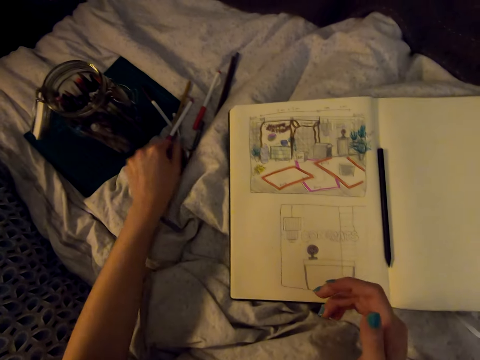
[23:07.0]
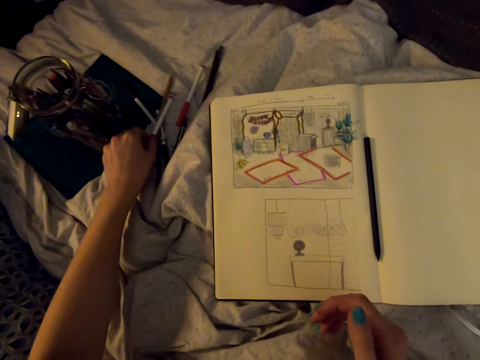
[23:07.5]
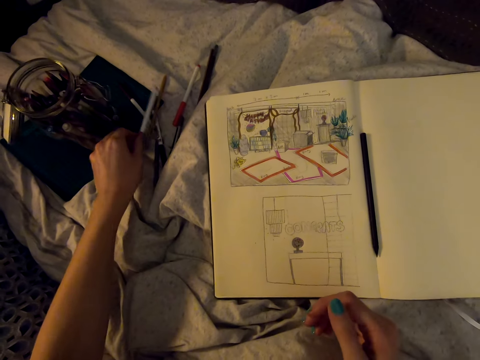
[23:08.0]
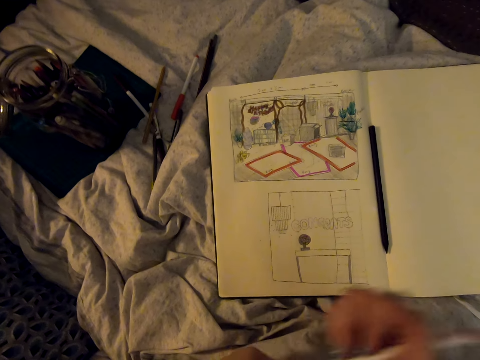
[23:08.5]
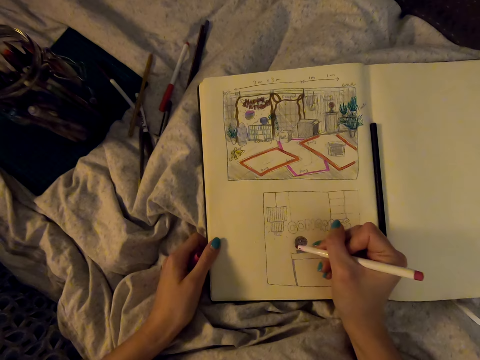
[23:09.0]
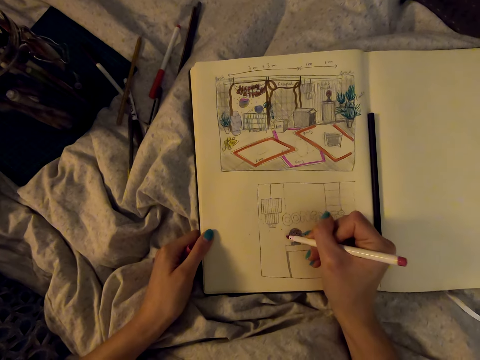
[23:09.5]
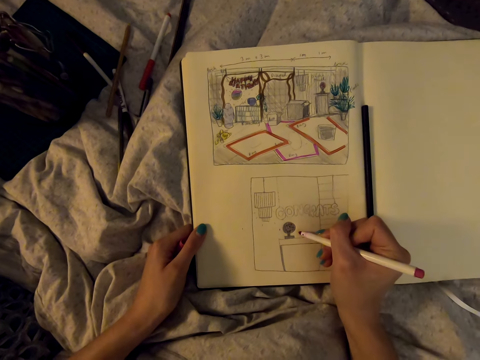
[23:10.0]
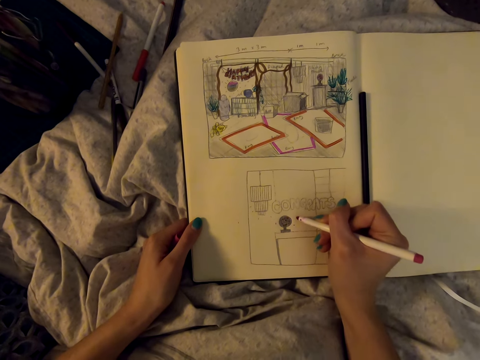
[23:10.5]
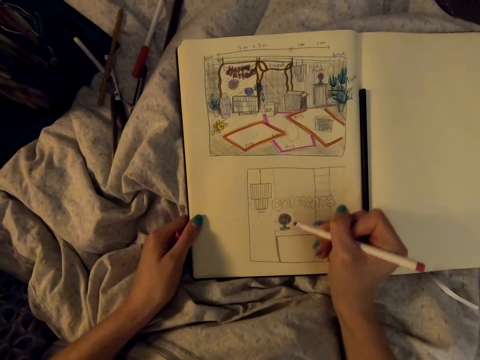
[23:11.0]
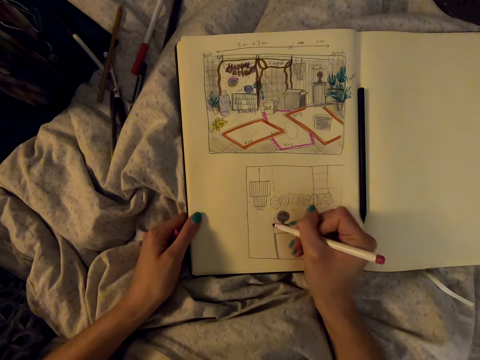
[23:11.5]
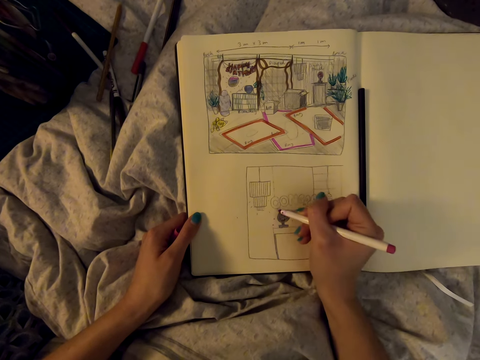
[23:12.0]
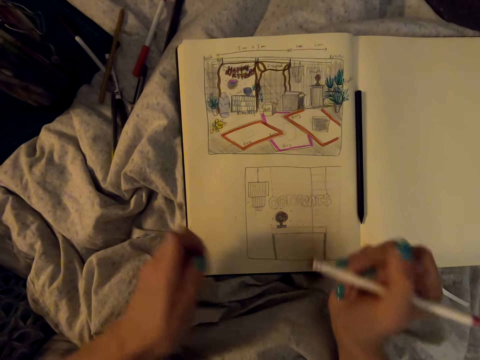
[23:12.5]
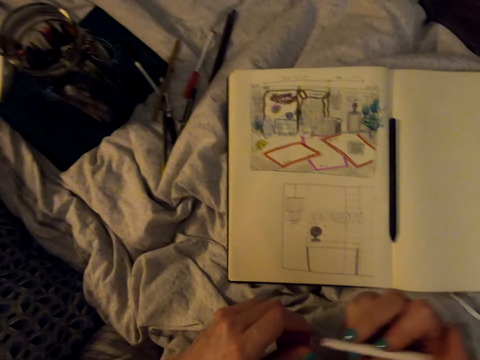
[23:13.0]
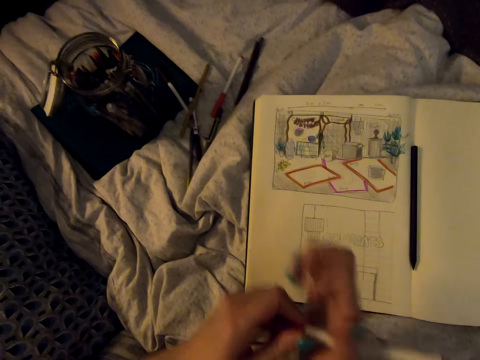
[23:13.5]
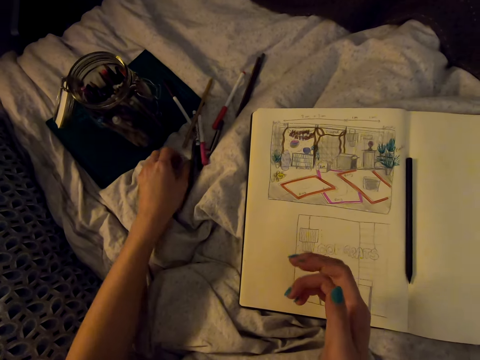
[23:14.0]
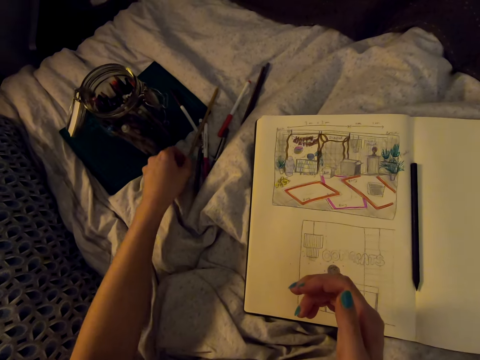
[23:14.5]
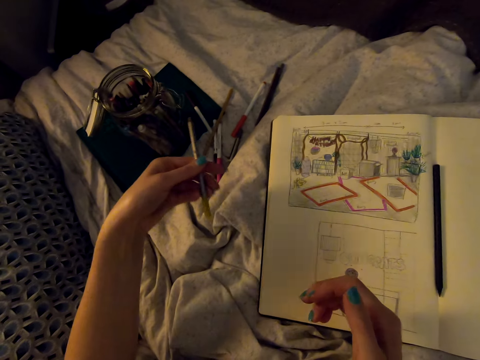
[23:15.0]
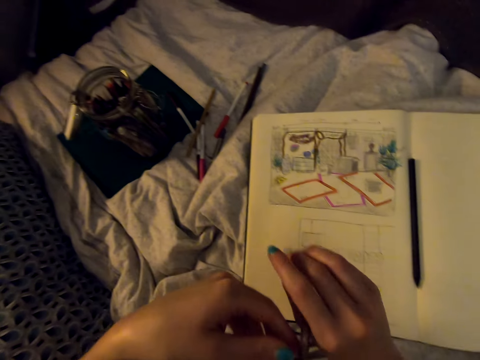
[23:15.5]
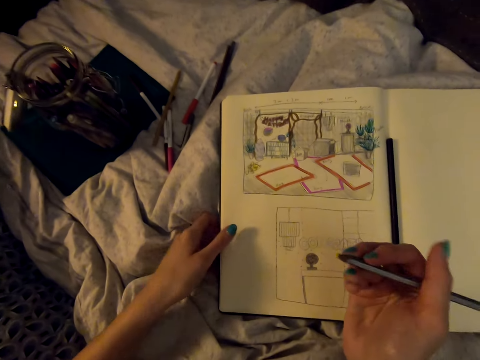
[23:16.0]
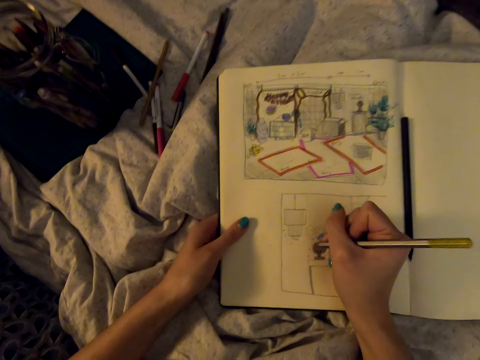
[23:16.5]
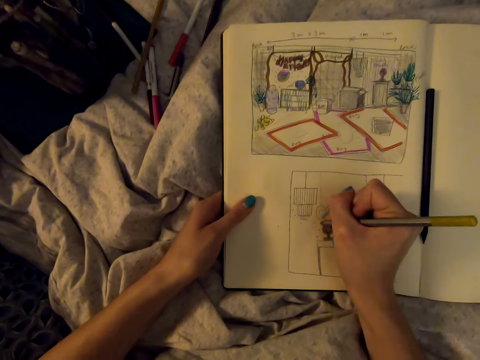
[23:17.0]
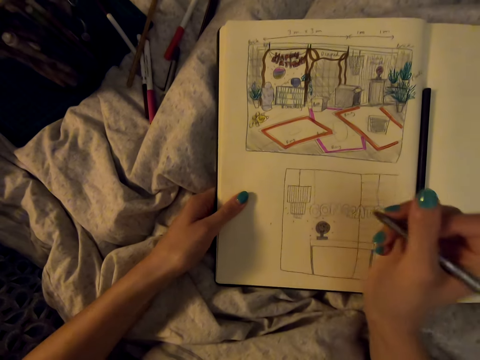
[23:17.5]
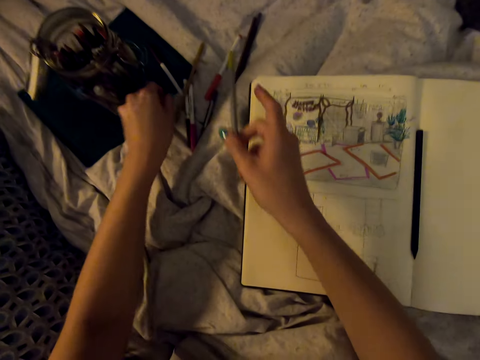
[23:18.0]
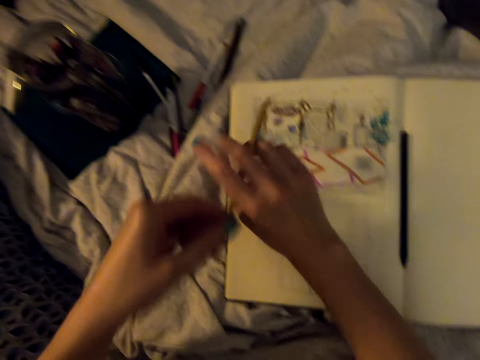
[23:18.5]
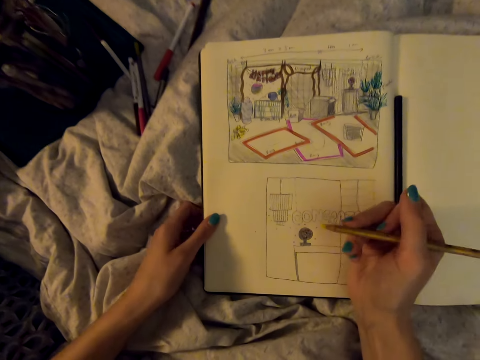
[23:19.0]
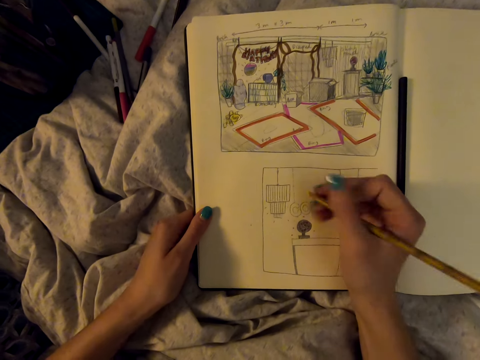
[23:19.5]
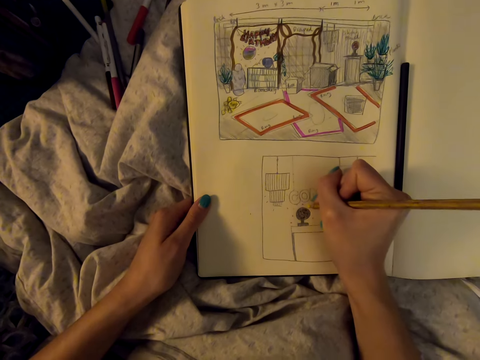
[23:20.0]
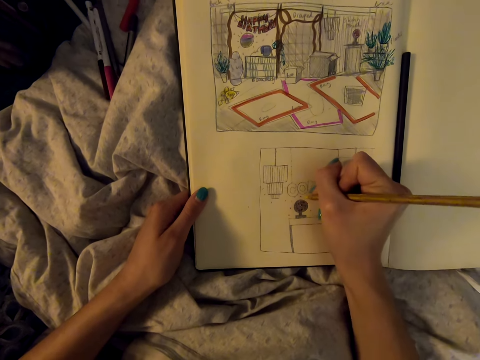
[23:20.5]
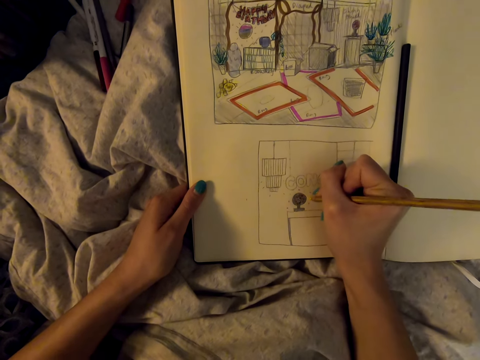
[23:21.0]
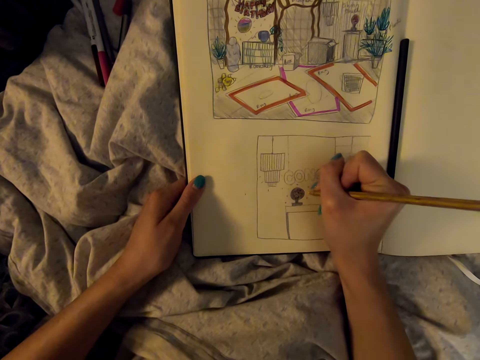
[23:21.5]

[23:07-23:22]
The camera wearer puts the pen on the bed. They take another pencil or marker pen on the bed. They open the pen. They draw in the drawing book with the pencil. They close the pen. They throw the pen on the bed. They take another pencil or pen on the bed. They draw in the drawing book. They put the pen on the bed. They pick the pen. They draw in the drawing book.

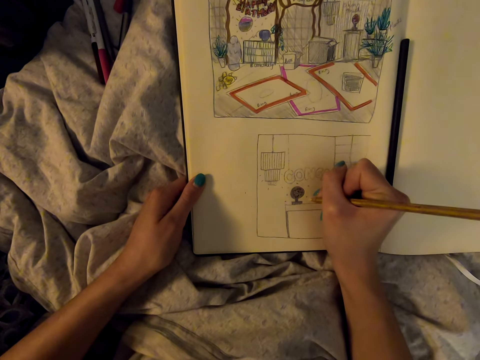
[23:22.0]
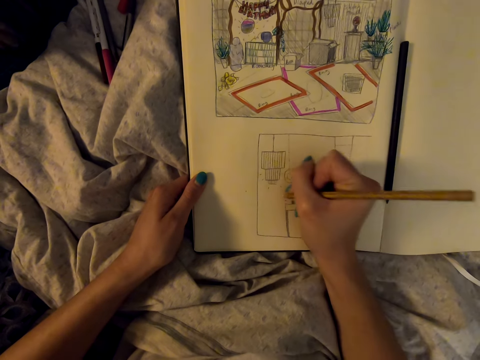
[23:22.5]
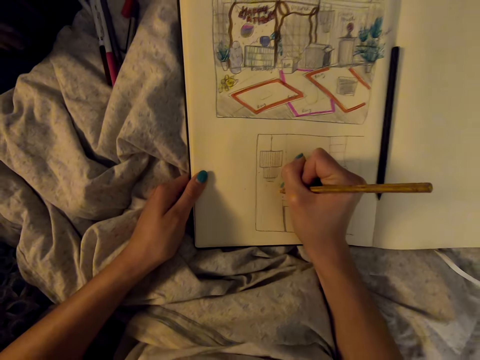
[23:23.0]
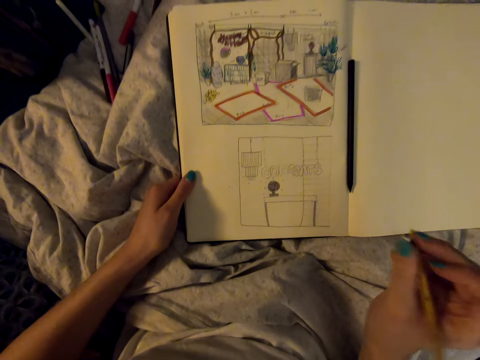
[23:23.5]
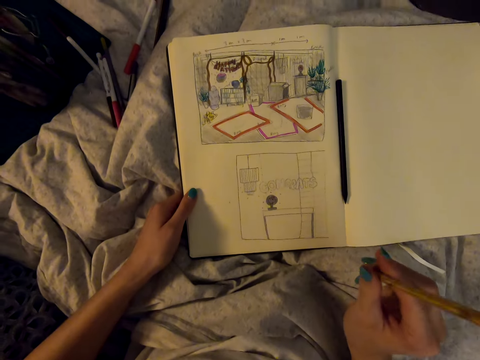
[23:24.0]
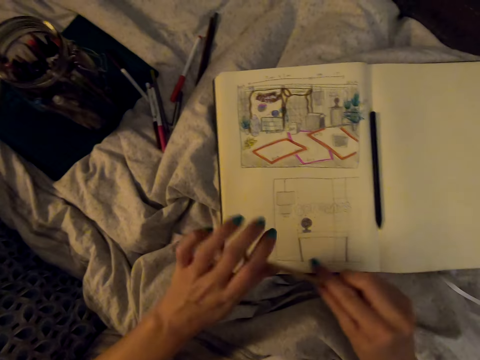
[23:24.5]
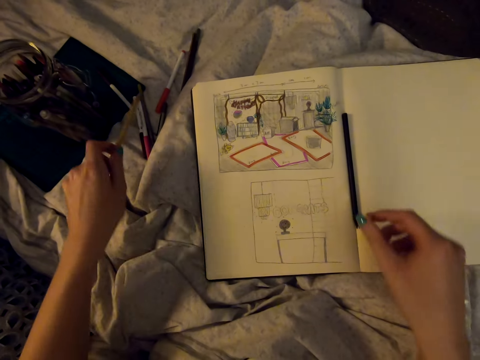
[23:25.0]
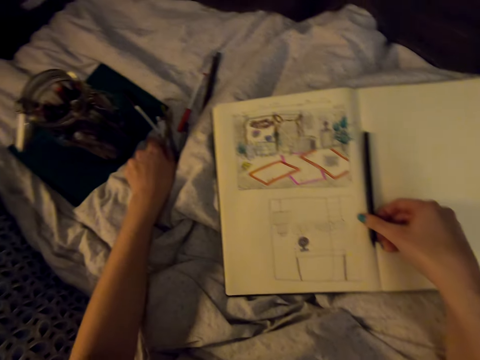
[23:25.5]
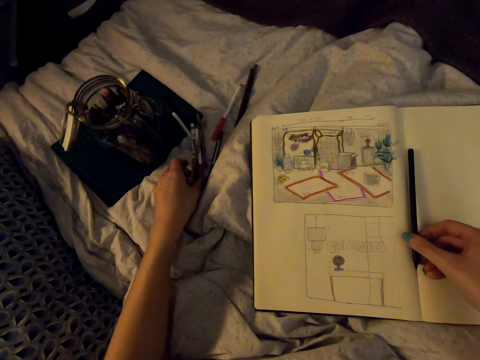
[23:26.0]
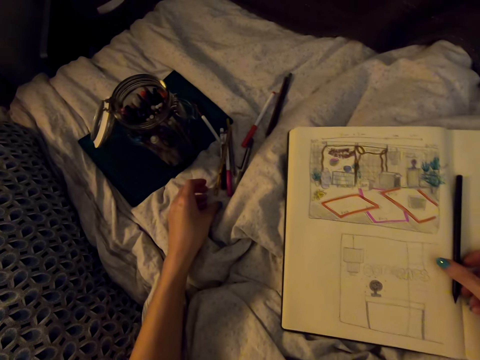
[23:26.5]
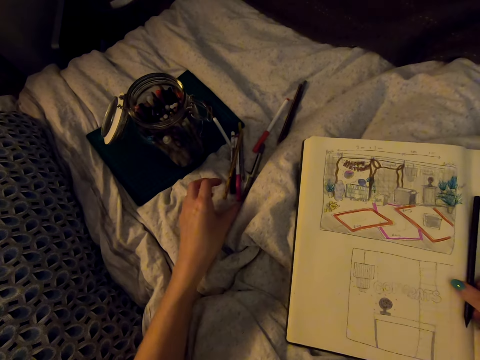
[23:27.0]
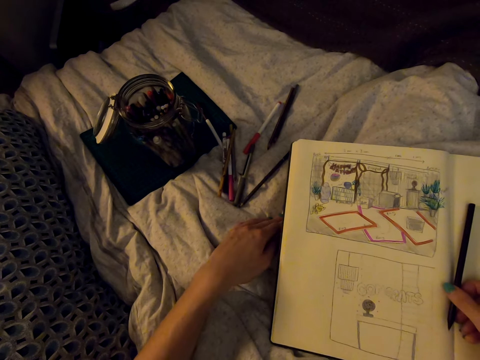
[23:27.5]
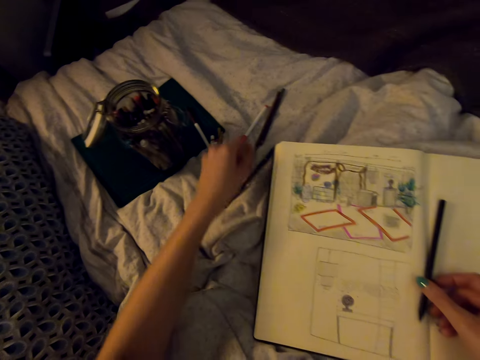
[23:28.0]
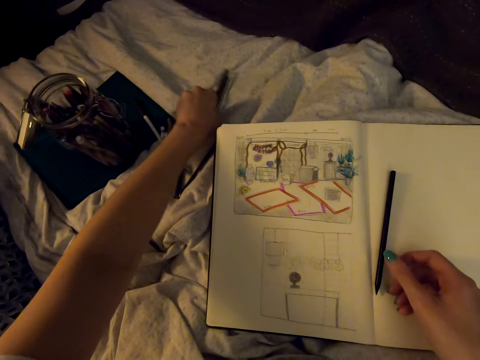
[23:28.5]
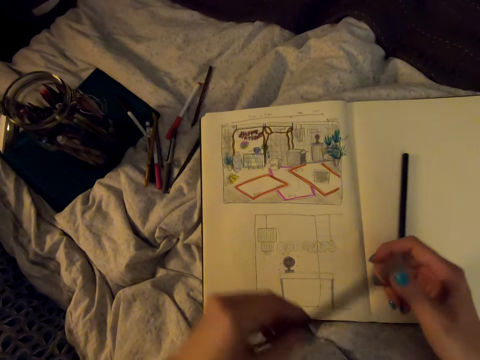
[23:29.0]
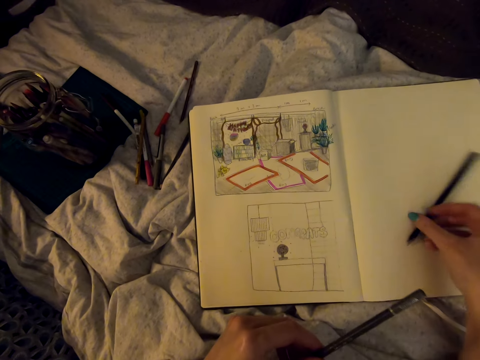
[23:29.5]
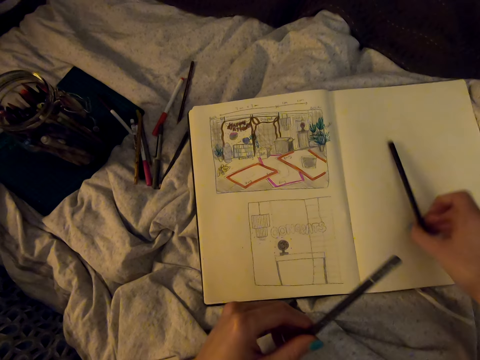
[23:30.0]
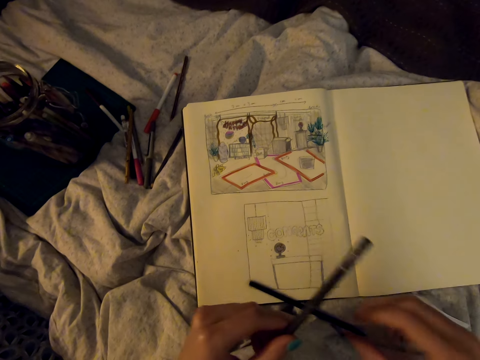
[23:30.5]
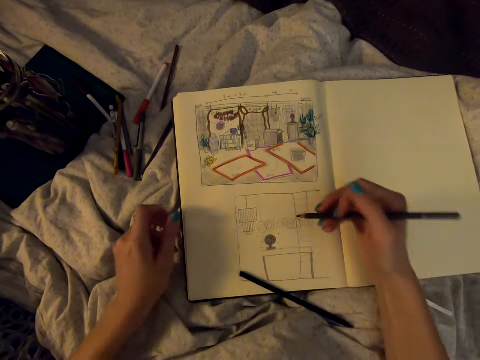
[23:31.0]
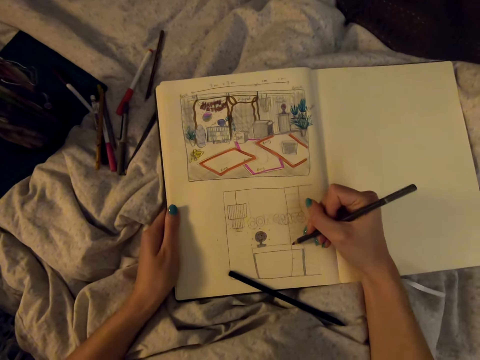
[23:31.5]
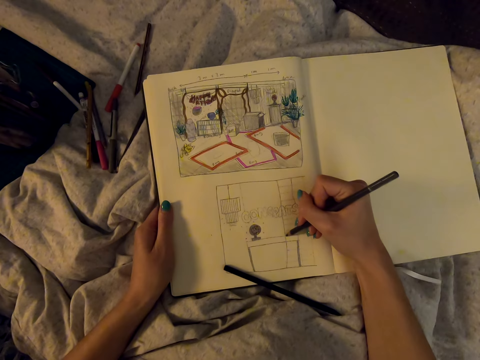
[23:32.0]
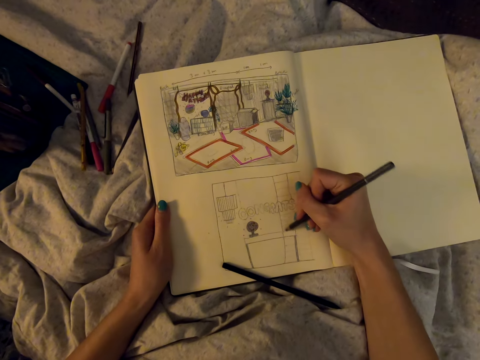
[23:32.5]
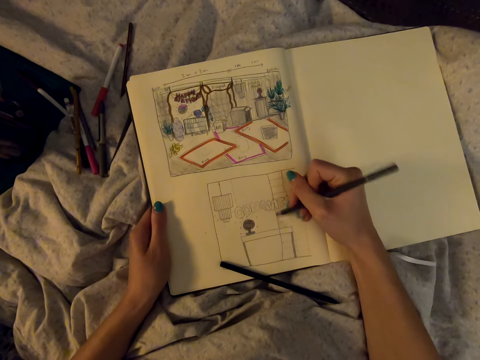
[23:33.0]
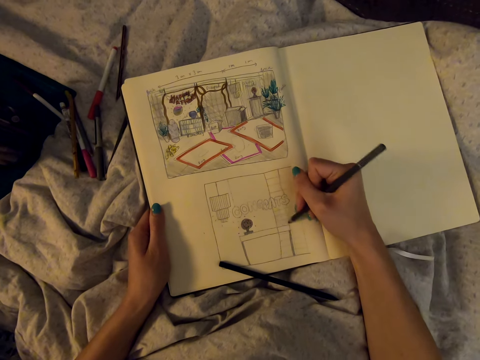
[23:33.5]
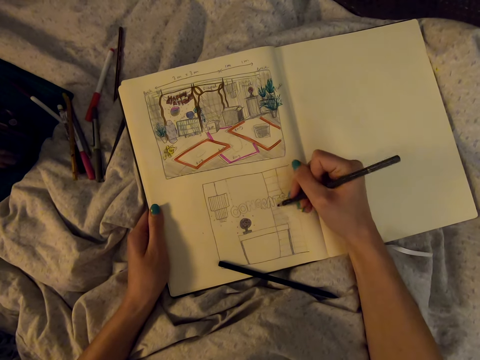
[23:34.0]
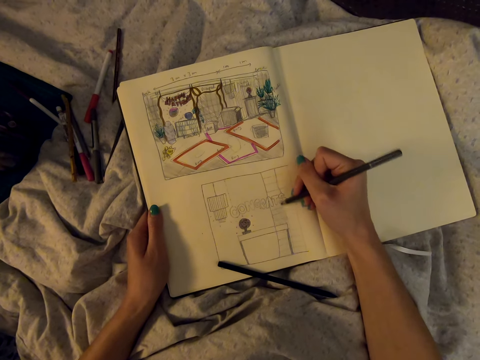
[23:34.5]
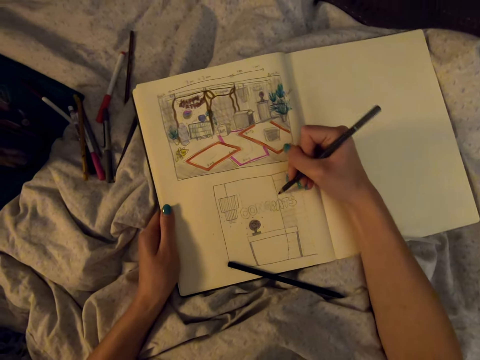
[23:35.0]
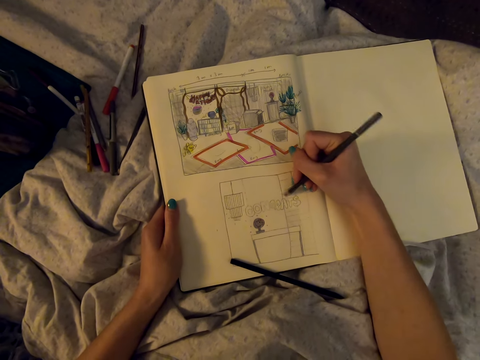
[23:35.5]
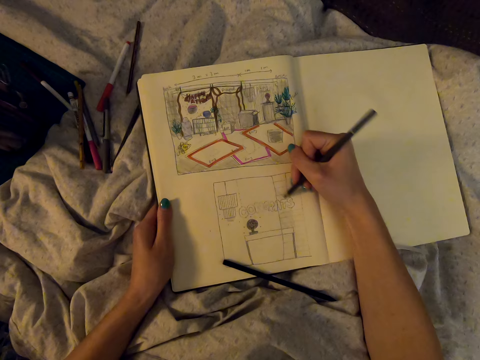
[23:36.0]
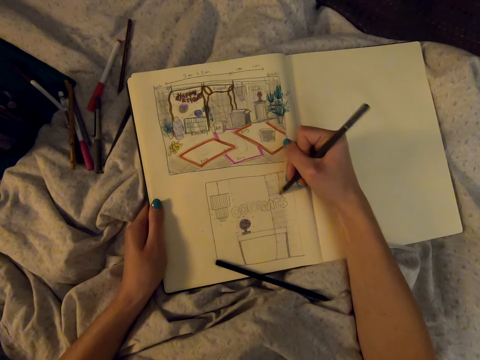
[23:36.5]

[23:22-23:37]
The camera wearer puts the pen on the bed. They look around the bed. They pick the pen. They draw in the drawing book with a pencil.
